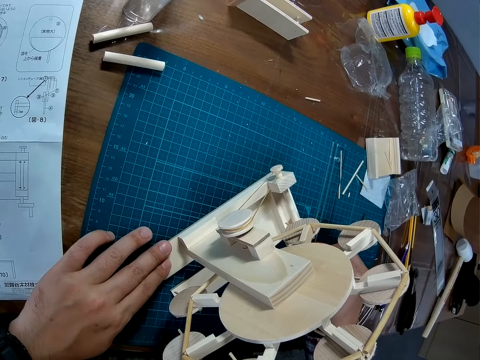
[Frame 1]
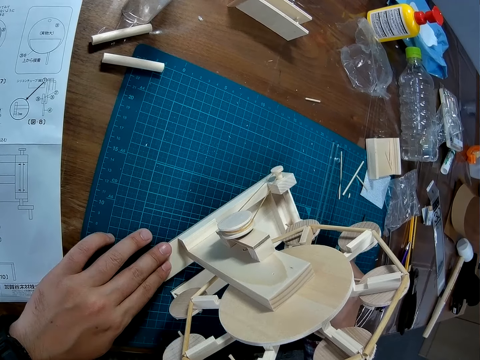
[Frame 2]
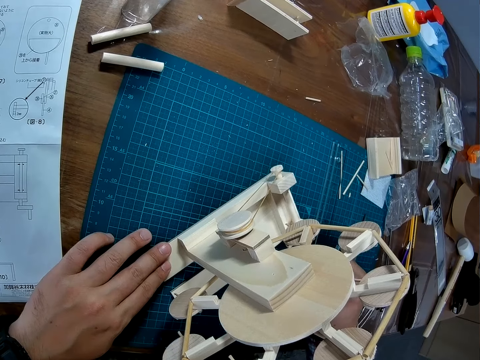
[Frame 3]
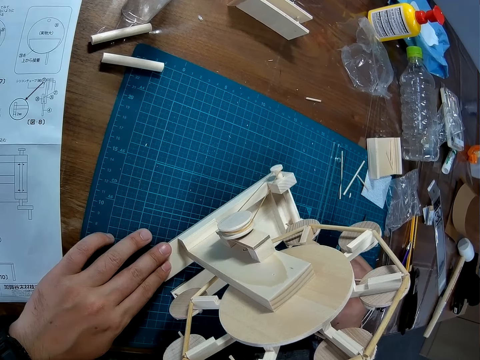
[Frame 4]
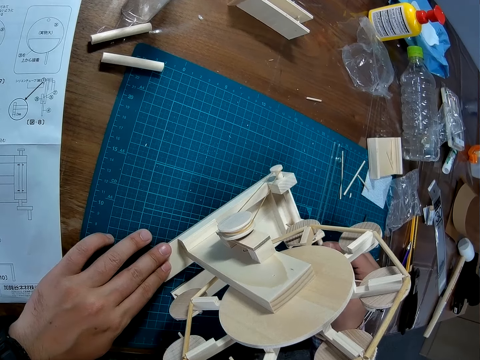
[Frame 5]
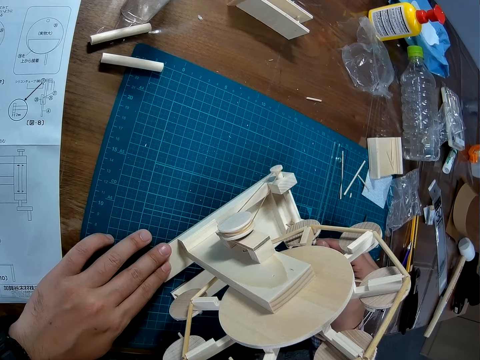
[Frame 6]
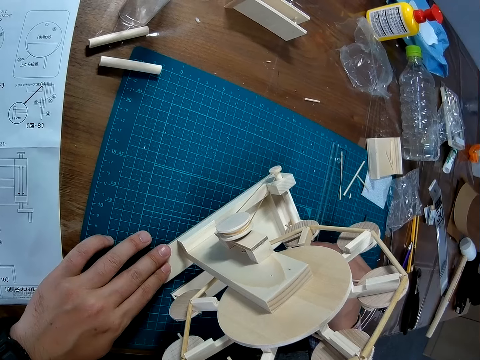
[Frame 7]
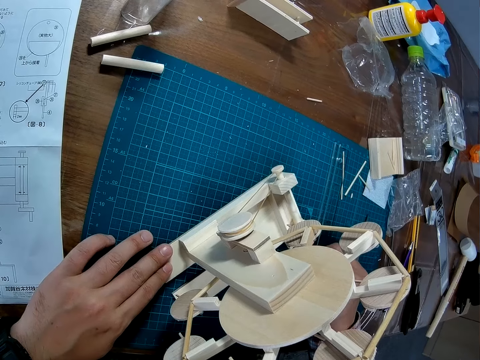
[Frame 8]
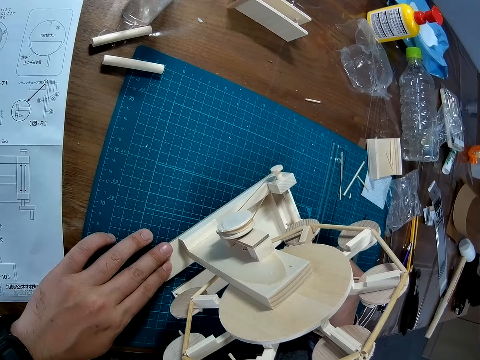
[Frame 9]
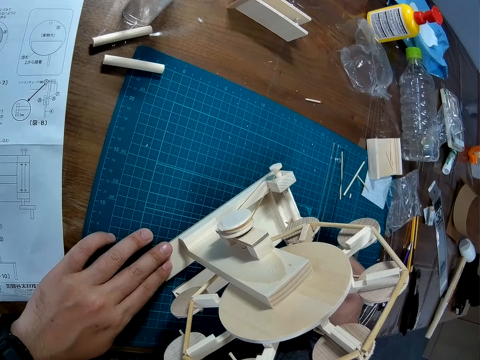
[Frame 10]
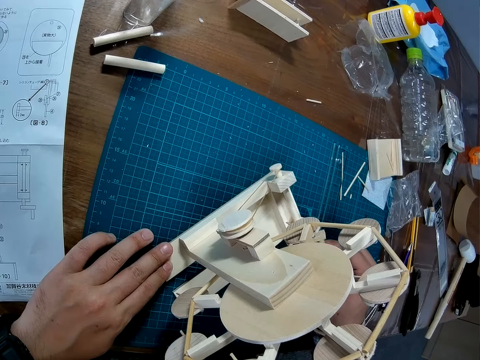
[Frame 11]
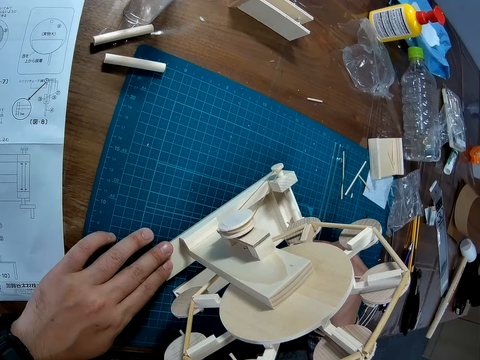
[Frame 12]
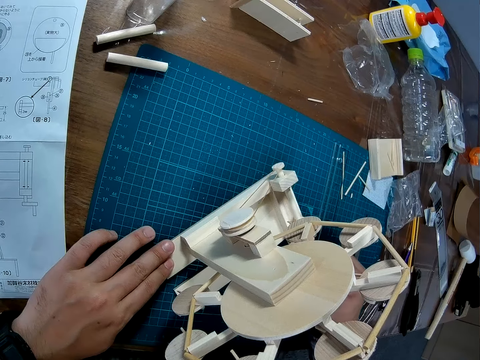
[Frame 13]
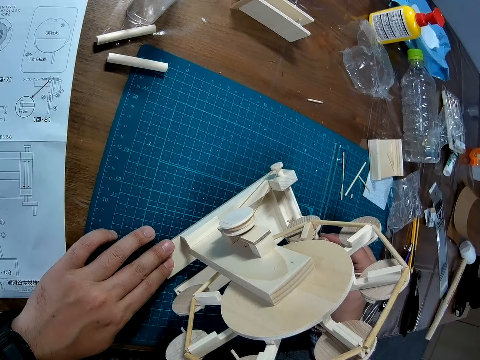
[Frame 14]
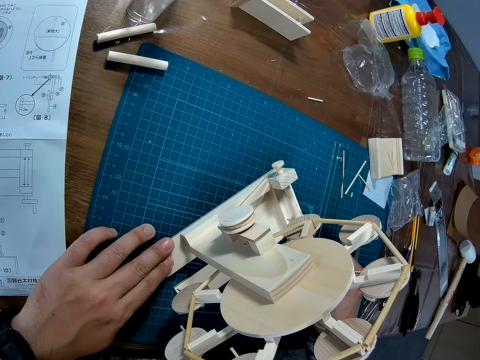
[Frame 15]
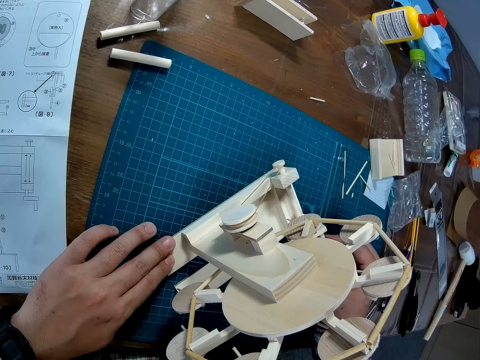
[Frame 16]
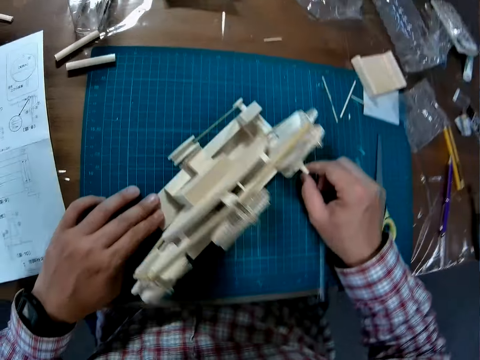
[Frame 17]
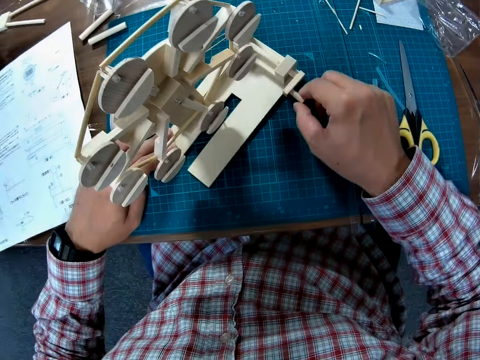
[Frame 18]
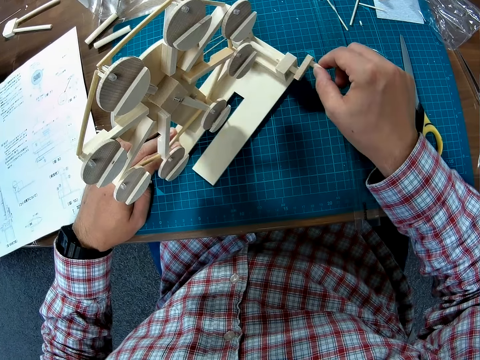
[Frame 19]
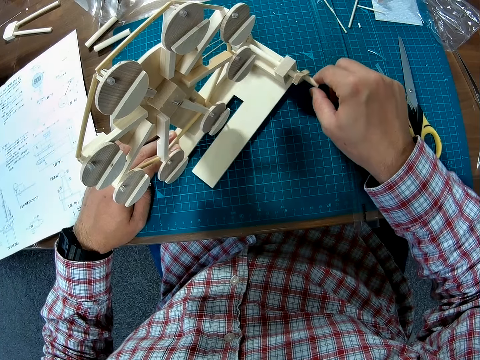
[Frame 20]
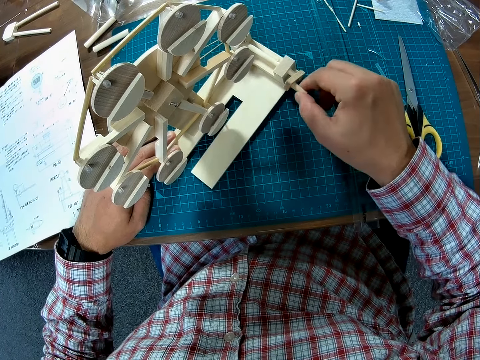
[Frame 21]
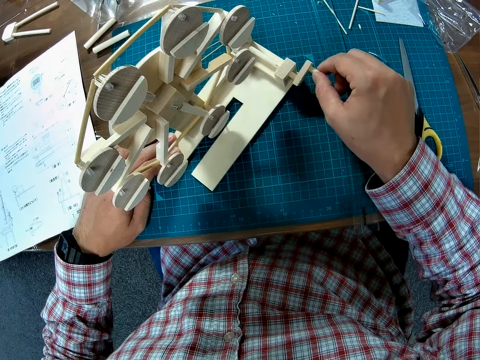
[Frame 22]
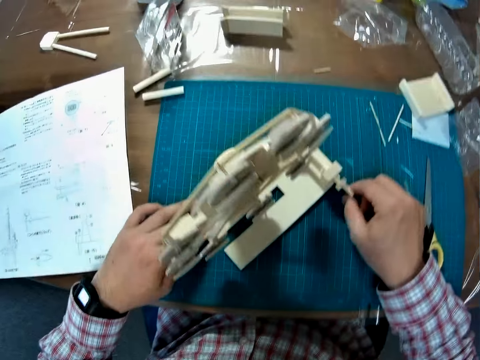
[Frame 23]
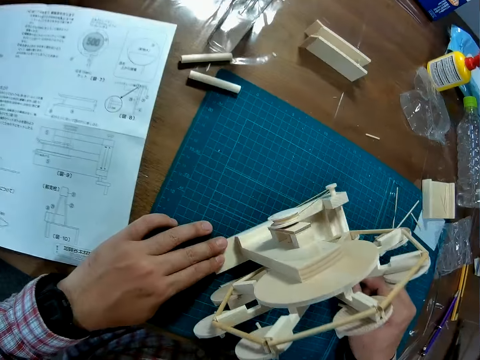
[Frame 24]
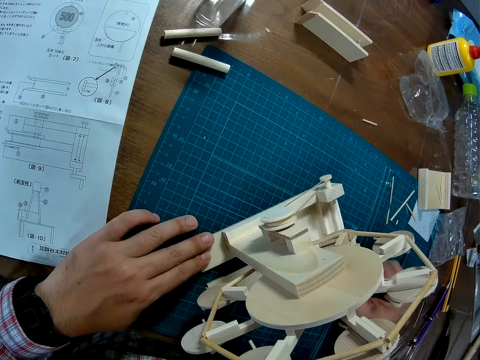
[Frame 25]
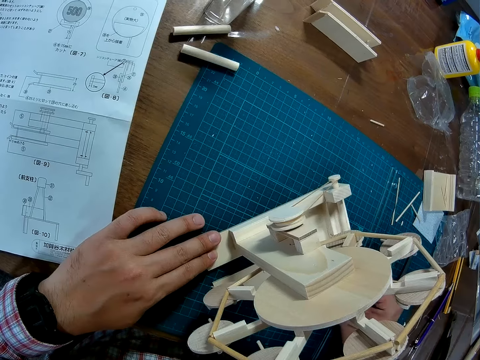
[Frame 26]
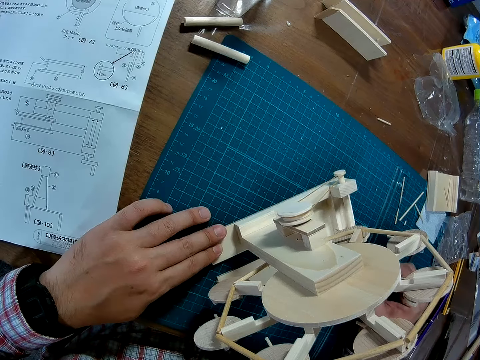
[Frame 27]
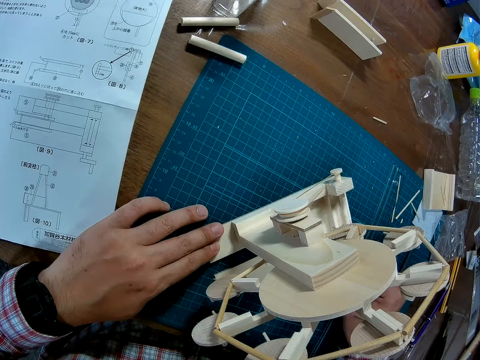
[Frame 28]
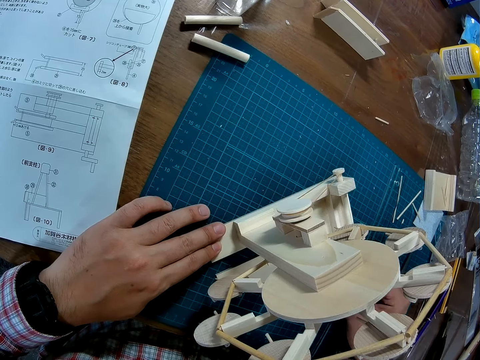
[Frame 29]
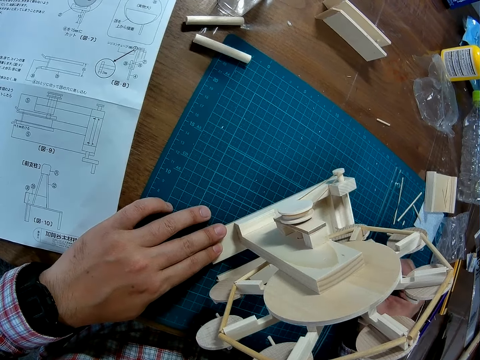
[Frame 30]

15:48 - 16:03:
The camera wearer turns the wheel.

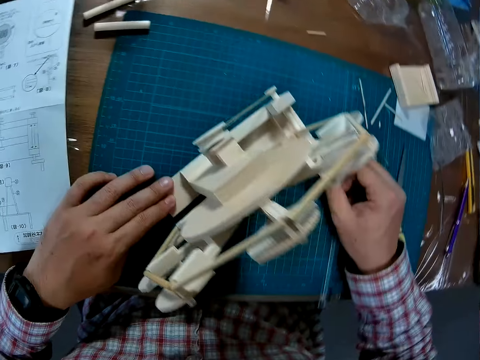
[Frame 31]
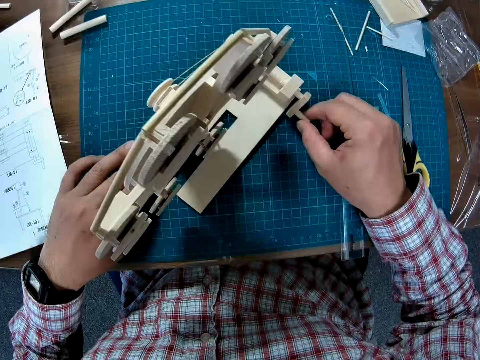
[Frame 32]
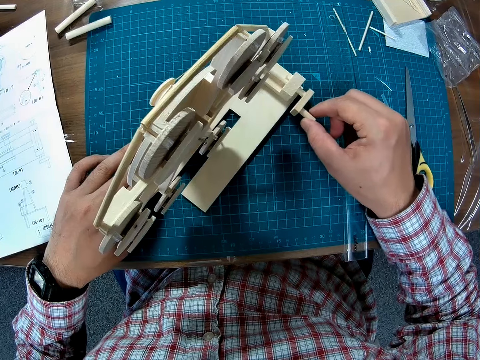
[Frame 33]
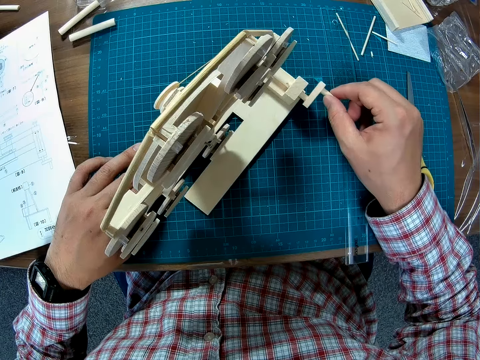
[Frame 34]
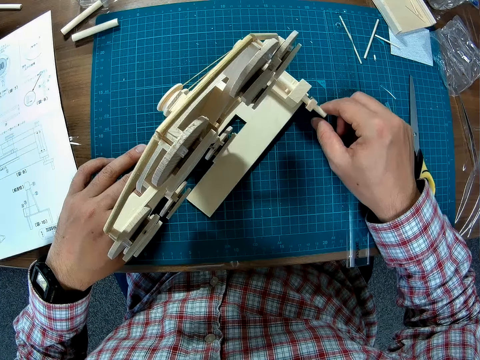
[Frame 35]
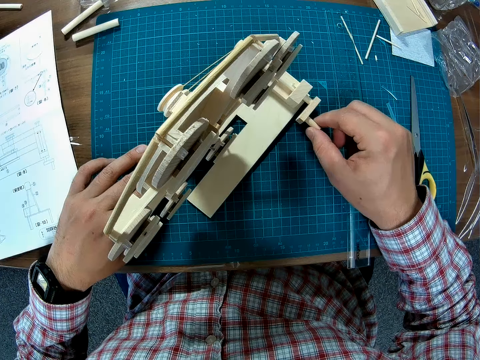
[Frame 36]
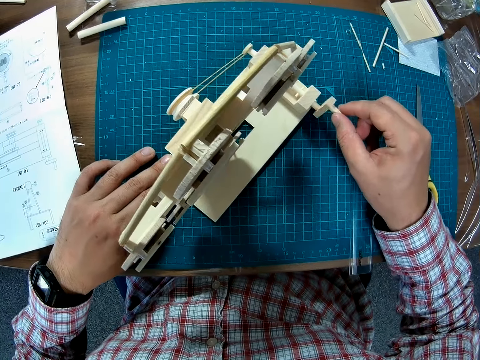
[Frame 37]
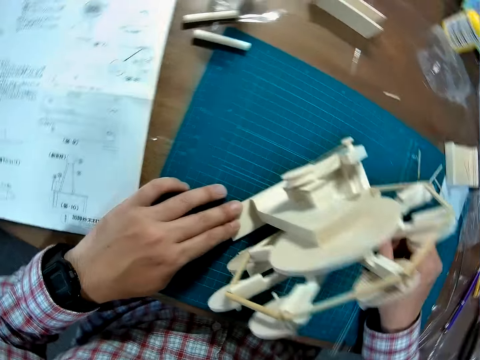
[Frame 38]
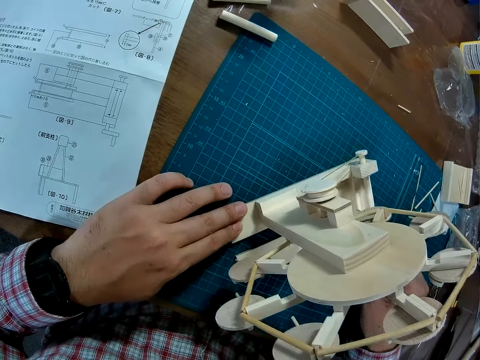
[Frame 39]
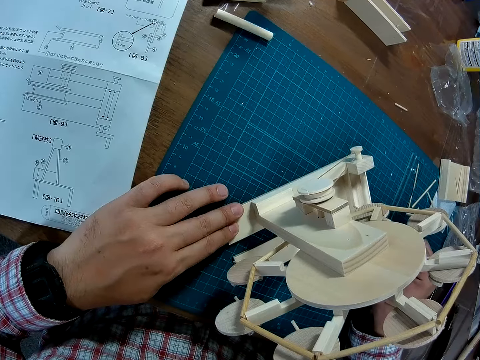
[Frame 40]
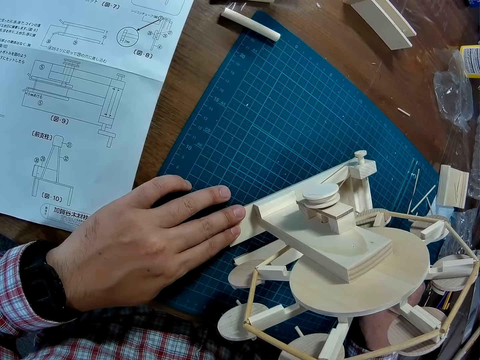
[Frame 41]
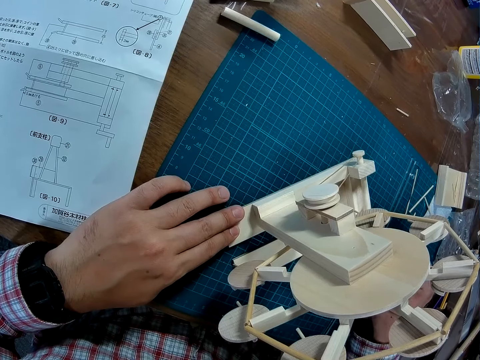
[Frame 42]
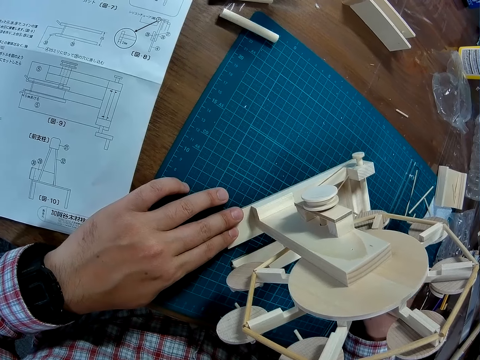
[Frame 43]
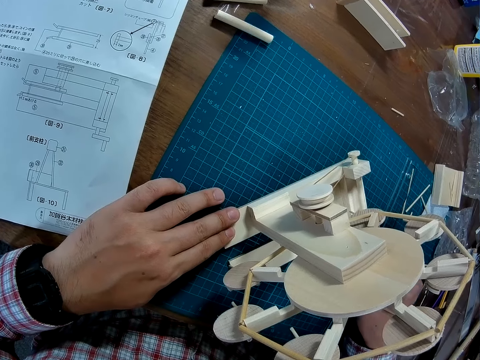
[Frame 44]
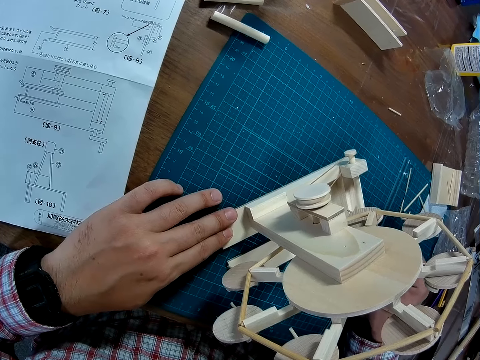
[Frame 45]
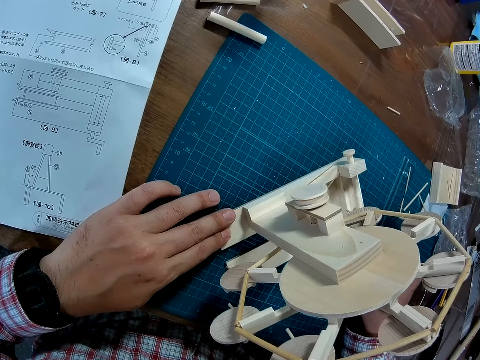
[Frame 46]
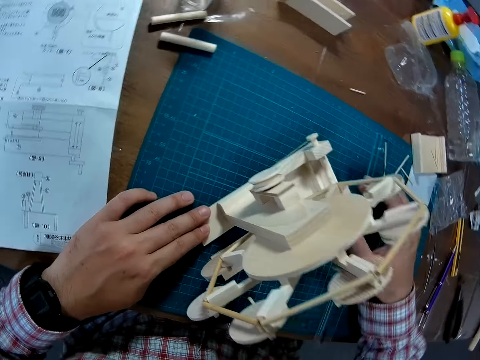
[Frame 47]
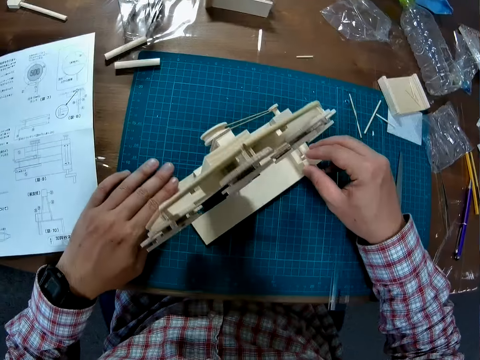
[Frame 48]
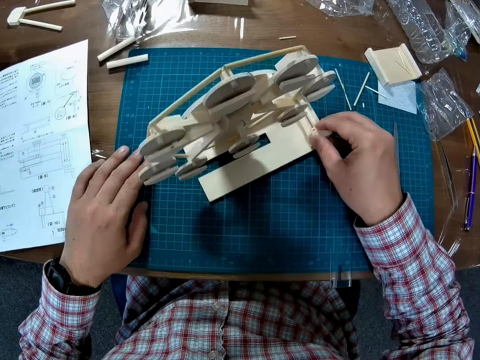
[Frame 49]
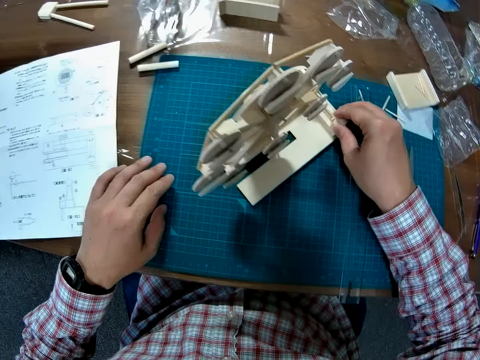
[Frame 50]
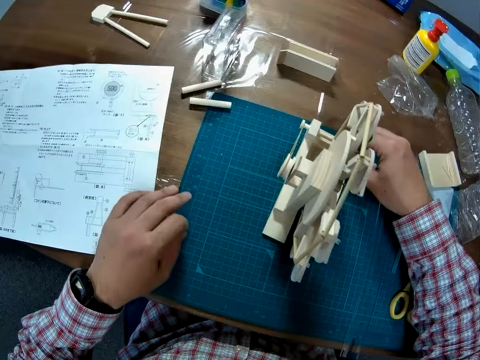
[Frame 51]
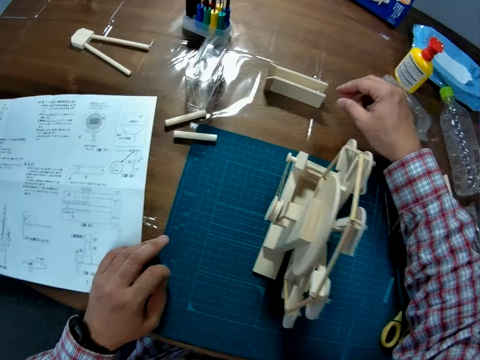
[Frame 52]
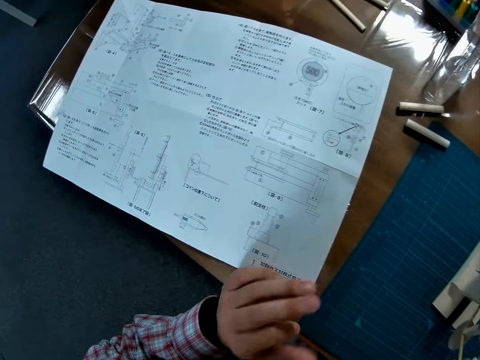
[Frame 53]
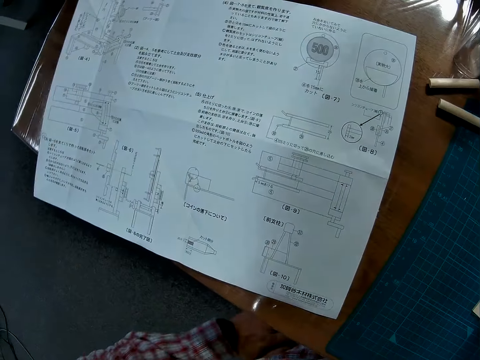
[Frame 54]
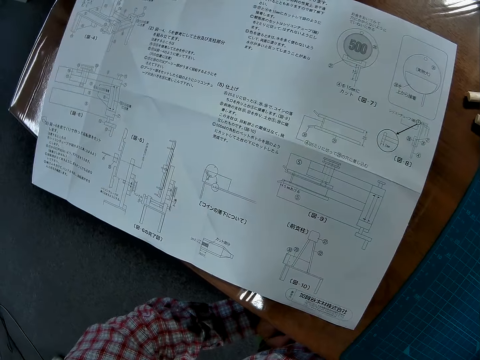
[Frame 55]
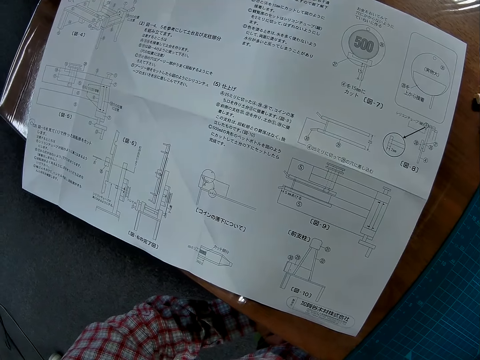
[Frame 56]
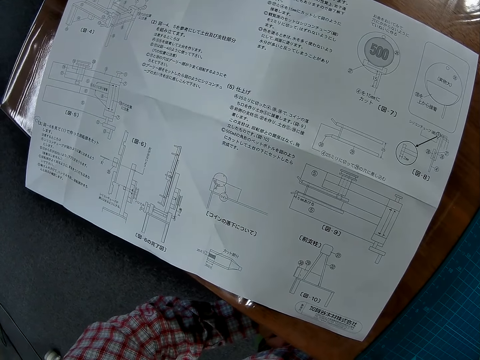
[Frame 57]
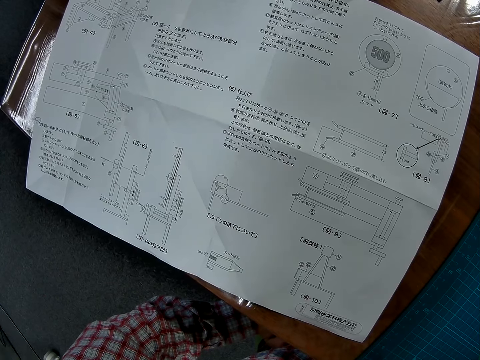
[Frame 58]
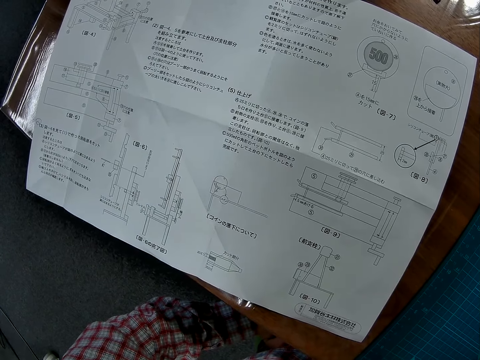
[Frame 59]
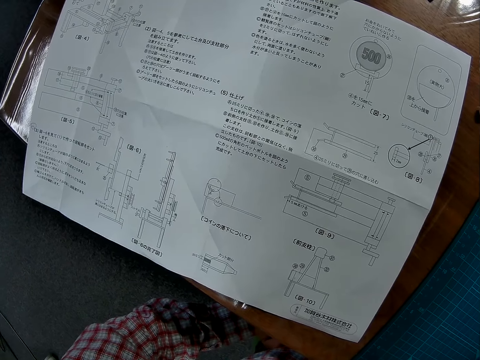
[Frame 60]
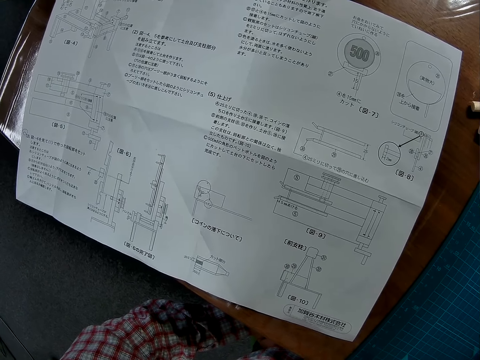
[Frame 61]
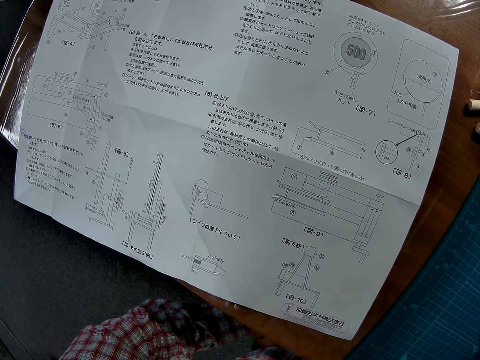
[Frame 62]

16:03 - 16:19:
The camera wearer moves the Ferris wheel model. They look at the manual.
